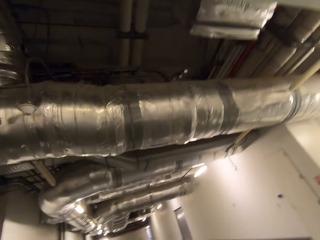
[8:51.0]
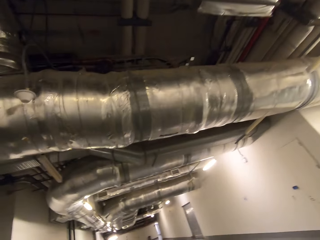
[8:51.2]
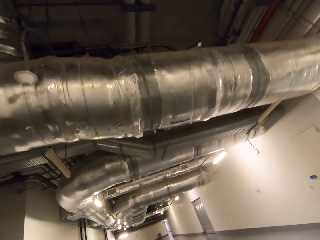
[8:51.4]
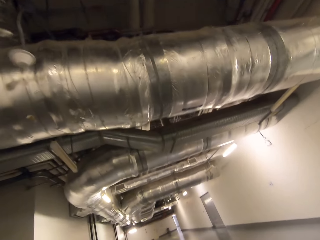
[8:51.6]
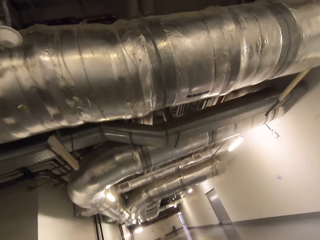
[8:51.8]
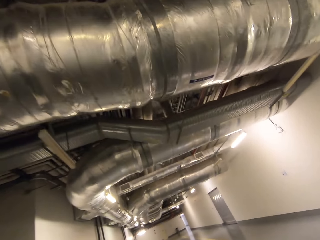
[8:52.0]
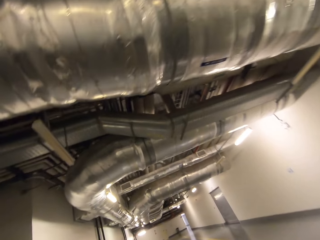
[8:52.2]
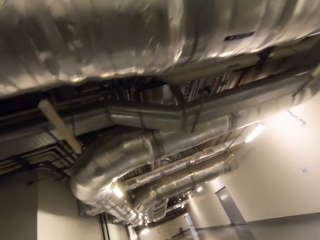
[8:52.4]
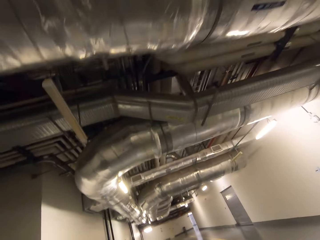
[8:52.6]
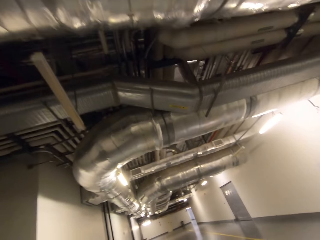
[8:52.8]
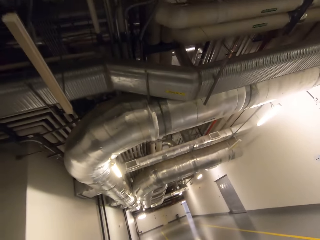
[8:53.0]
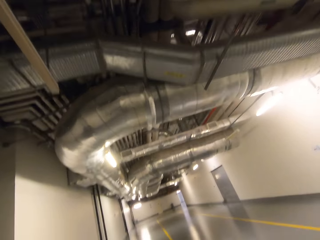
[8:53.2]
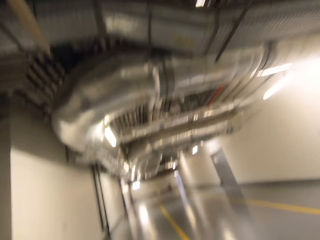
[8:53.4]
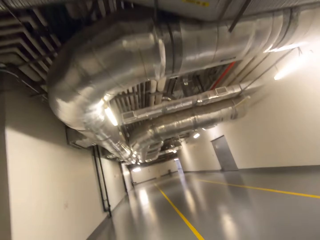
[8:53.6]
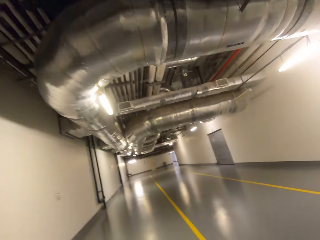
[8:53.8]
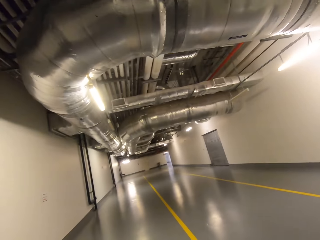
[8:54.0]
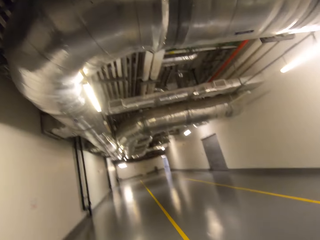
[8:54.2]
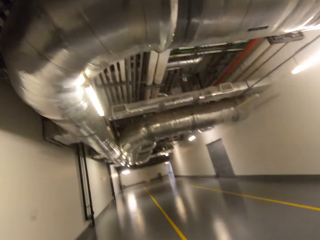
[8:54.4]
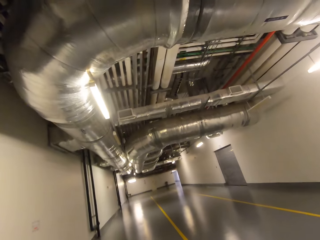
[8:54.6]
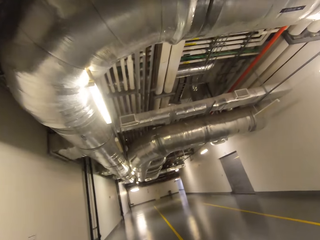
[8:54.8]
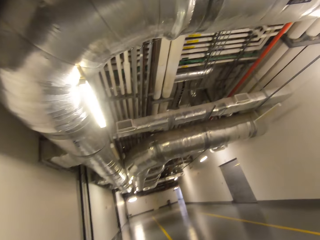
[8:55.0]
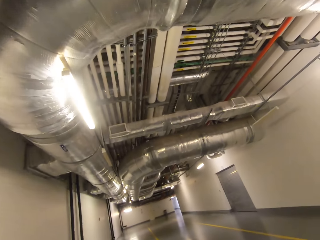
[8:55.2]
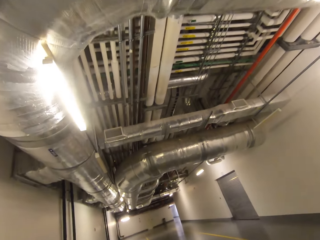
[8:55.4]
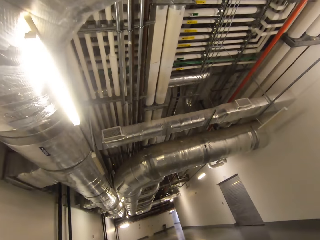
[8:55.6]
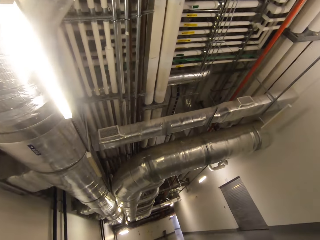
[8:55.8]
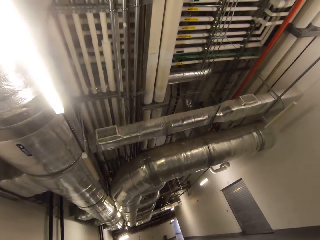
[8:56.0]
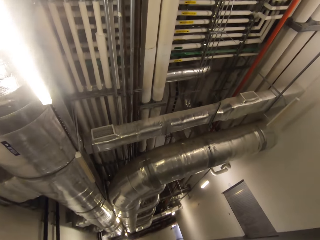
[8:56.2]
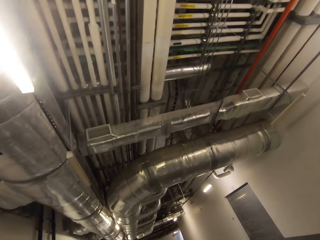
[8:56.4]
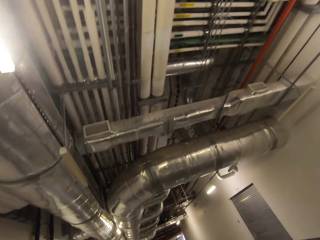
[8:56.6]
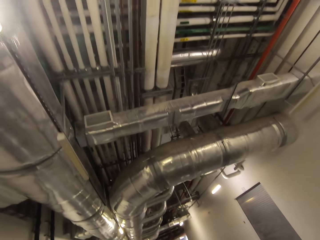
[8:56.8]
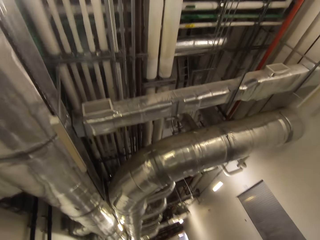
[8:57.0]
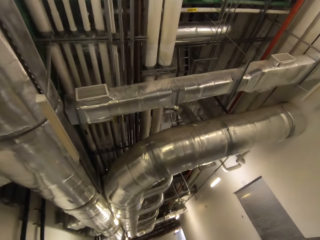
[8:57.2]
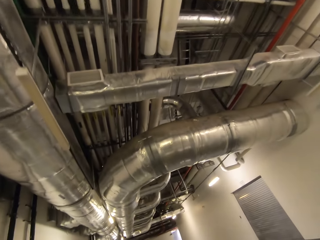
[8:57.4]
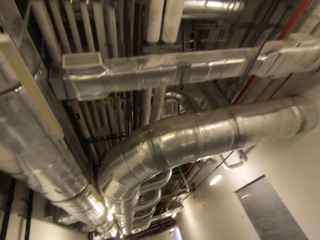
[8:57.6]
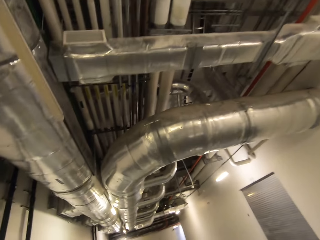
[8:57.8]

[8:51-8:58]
The camera wearer walks around.

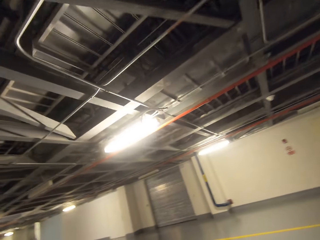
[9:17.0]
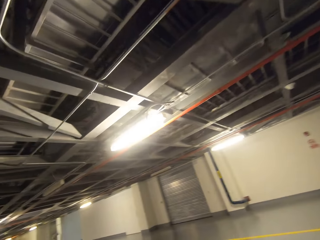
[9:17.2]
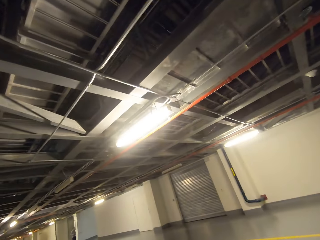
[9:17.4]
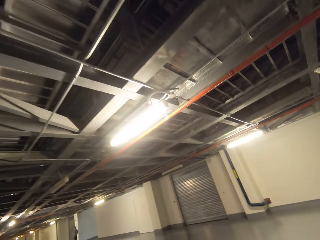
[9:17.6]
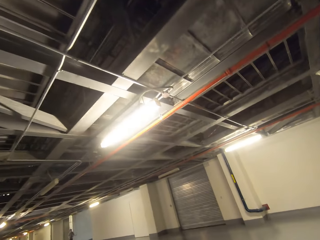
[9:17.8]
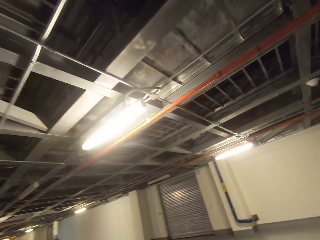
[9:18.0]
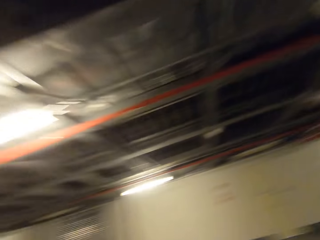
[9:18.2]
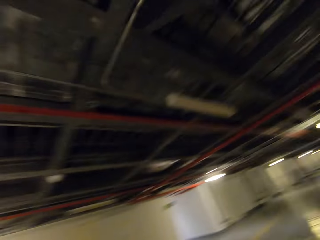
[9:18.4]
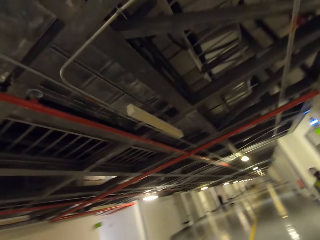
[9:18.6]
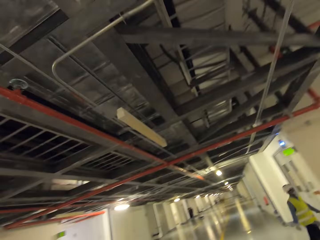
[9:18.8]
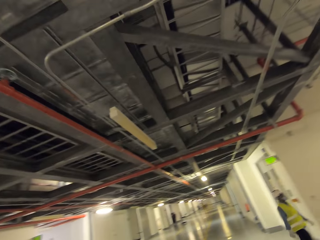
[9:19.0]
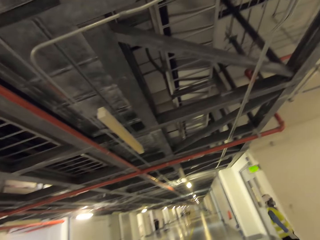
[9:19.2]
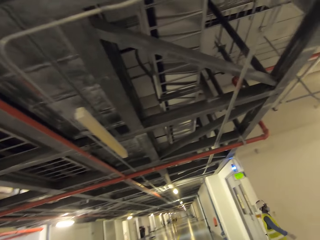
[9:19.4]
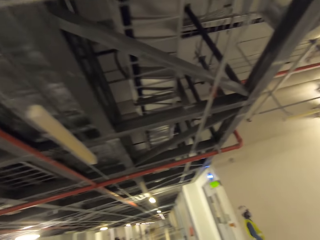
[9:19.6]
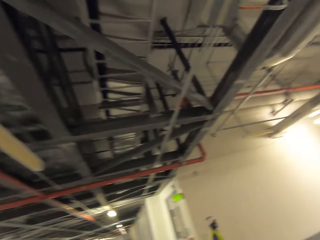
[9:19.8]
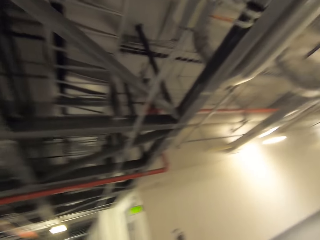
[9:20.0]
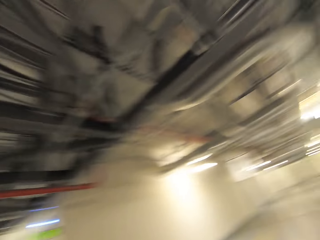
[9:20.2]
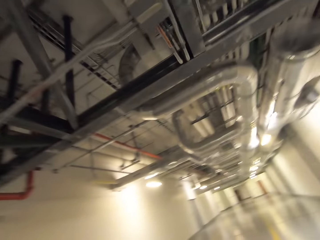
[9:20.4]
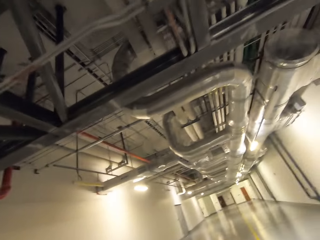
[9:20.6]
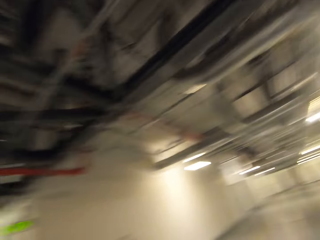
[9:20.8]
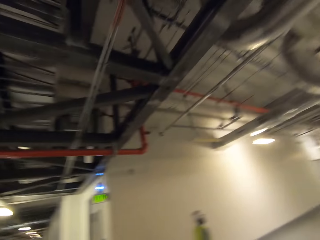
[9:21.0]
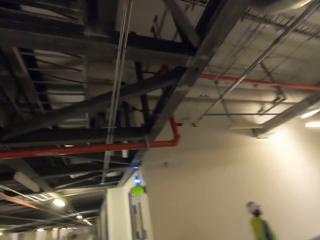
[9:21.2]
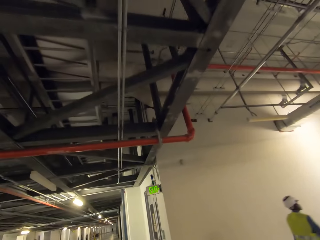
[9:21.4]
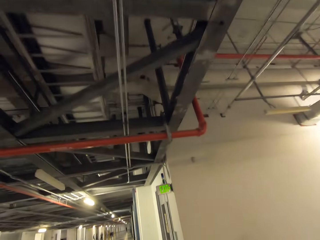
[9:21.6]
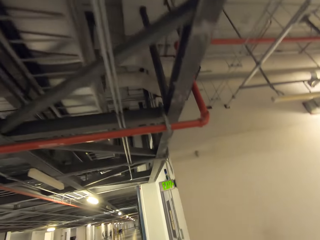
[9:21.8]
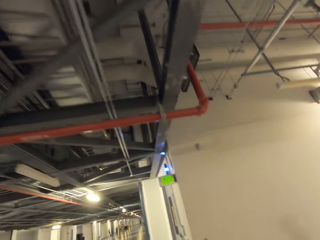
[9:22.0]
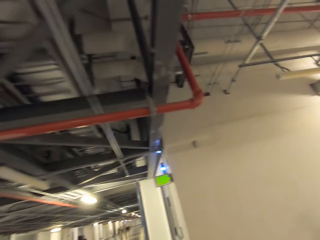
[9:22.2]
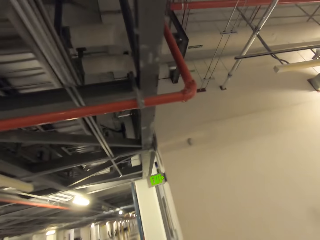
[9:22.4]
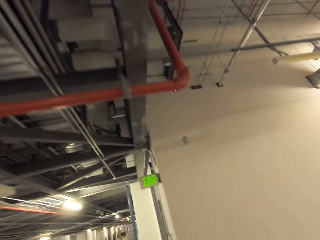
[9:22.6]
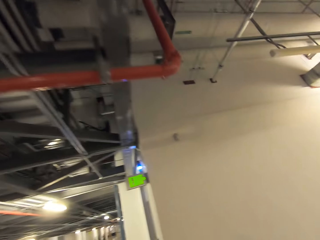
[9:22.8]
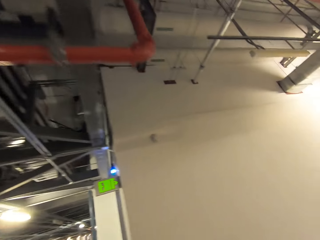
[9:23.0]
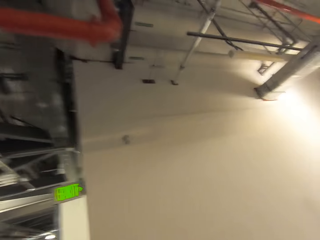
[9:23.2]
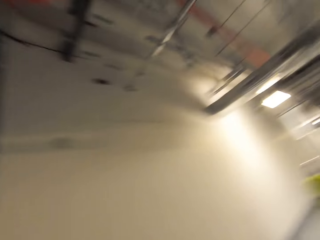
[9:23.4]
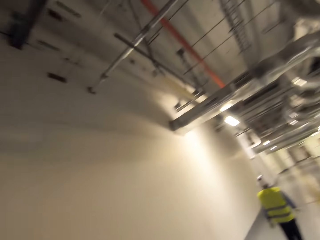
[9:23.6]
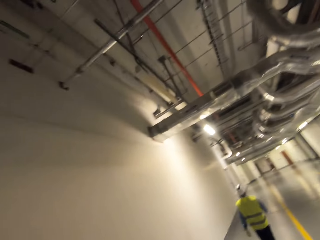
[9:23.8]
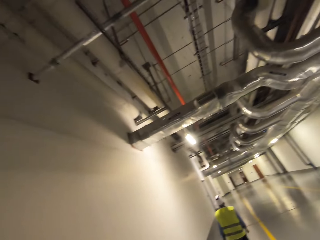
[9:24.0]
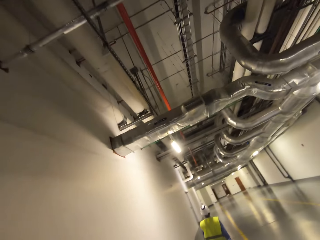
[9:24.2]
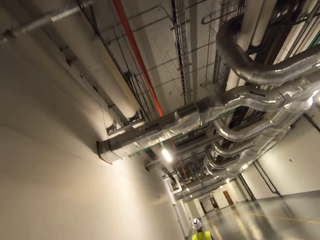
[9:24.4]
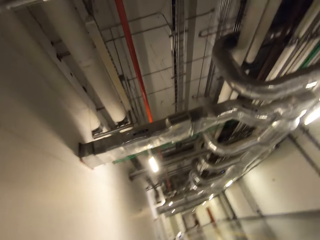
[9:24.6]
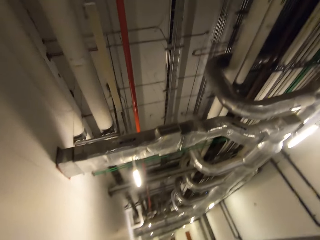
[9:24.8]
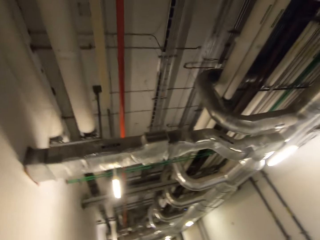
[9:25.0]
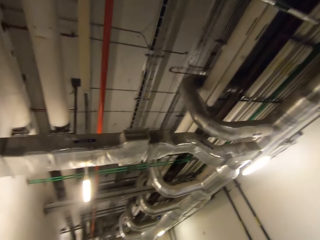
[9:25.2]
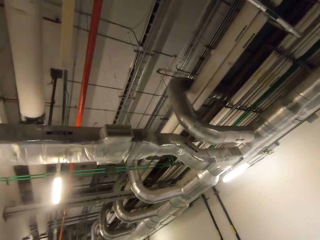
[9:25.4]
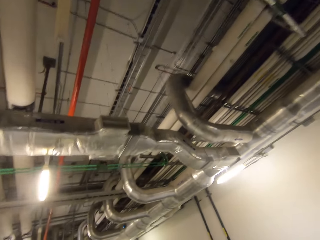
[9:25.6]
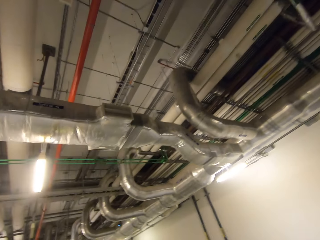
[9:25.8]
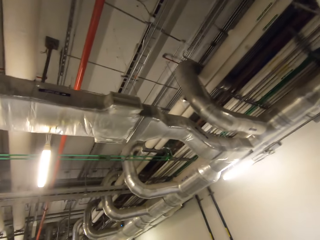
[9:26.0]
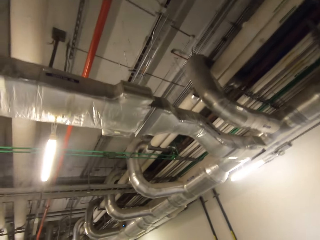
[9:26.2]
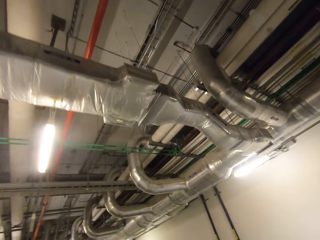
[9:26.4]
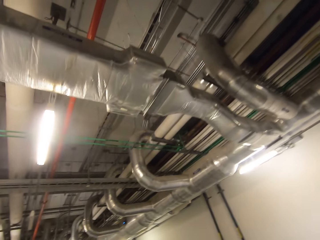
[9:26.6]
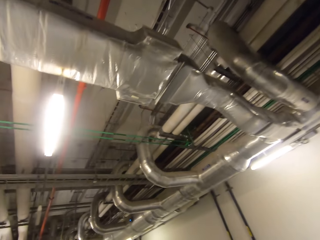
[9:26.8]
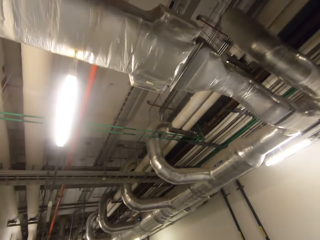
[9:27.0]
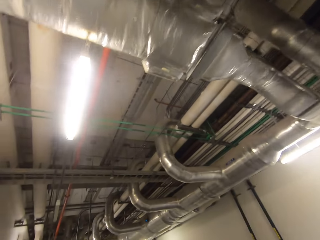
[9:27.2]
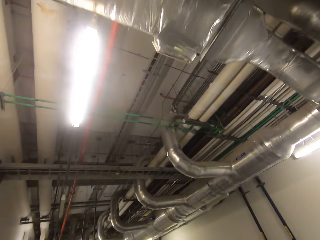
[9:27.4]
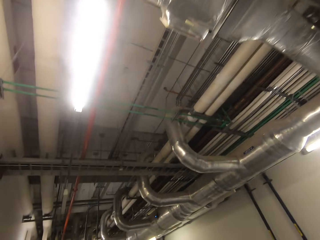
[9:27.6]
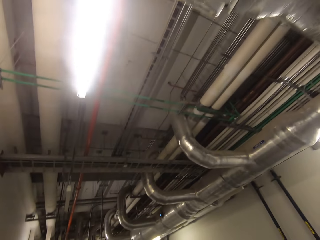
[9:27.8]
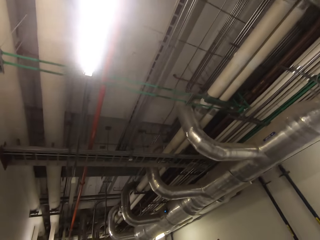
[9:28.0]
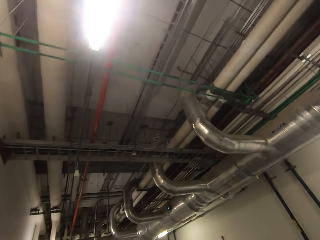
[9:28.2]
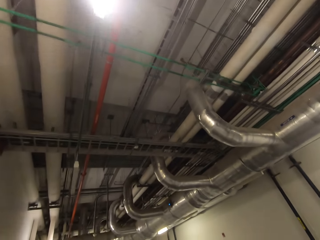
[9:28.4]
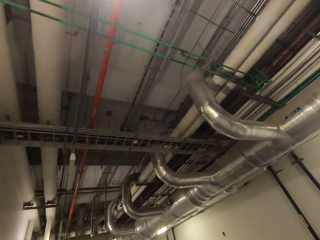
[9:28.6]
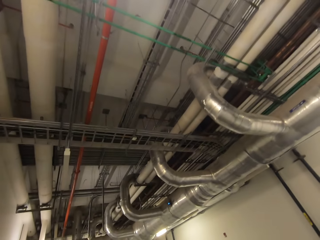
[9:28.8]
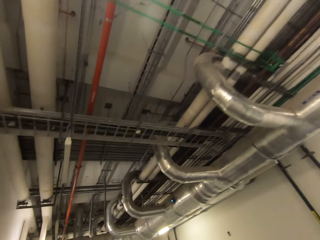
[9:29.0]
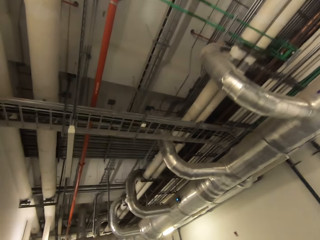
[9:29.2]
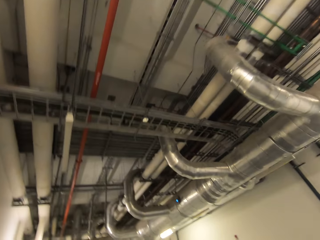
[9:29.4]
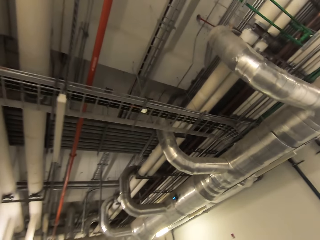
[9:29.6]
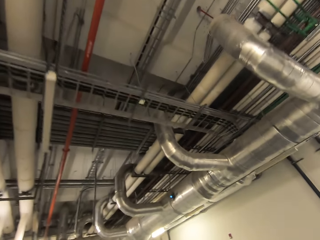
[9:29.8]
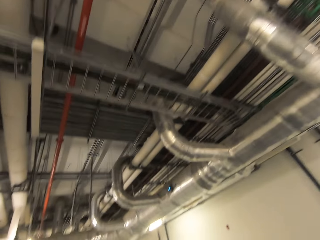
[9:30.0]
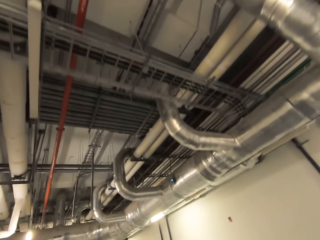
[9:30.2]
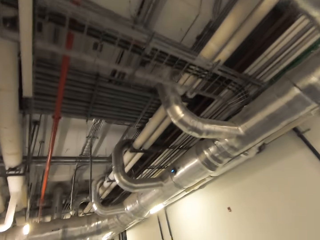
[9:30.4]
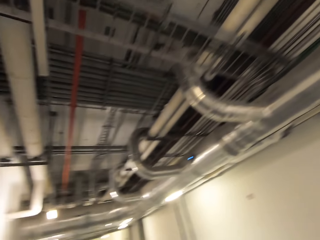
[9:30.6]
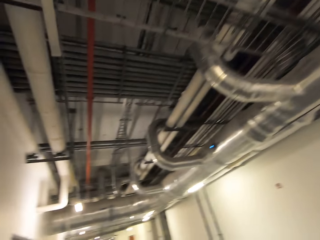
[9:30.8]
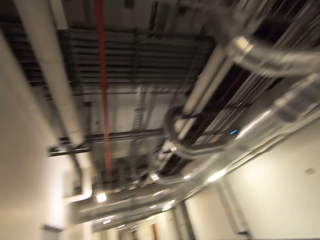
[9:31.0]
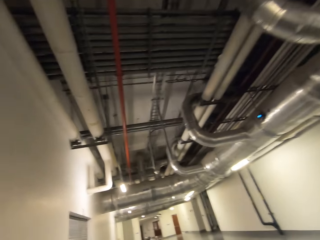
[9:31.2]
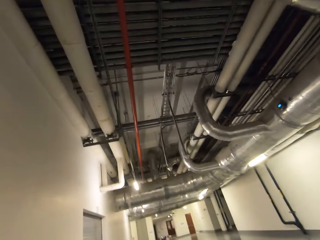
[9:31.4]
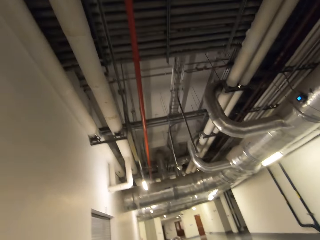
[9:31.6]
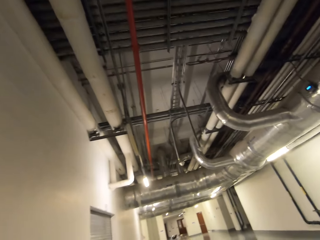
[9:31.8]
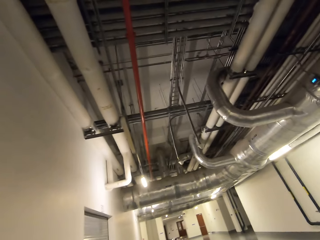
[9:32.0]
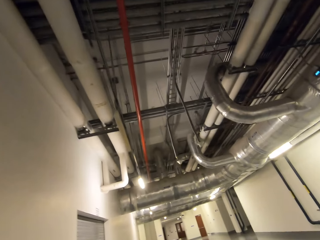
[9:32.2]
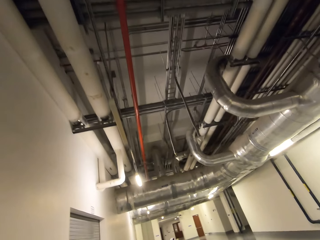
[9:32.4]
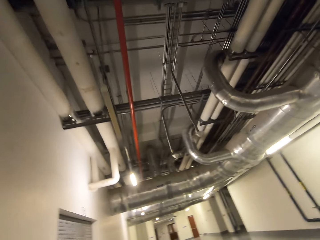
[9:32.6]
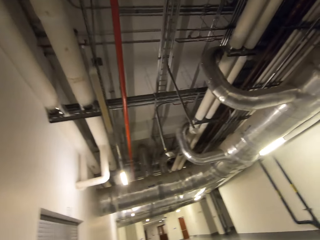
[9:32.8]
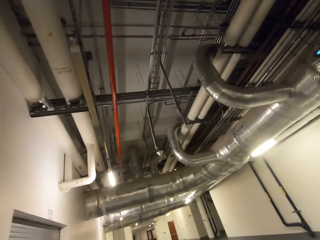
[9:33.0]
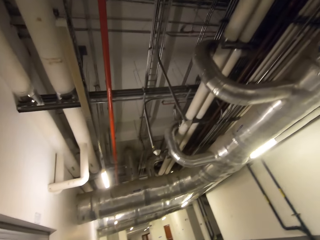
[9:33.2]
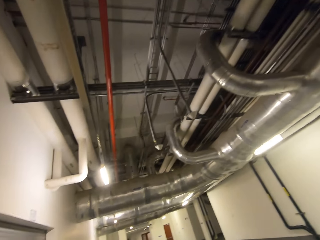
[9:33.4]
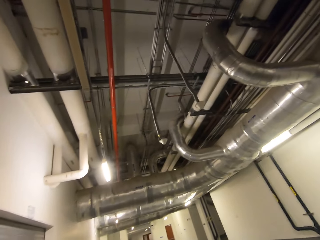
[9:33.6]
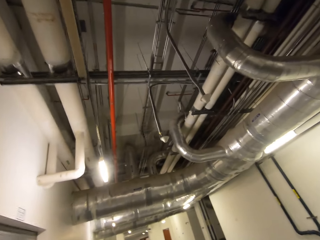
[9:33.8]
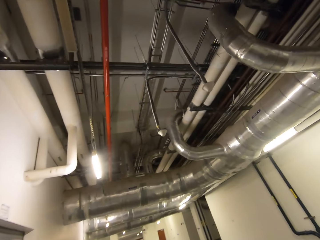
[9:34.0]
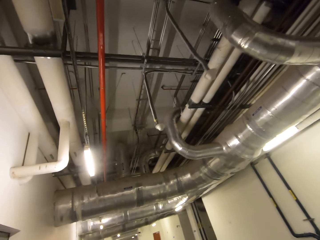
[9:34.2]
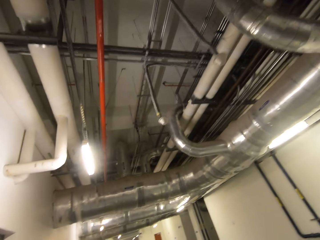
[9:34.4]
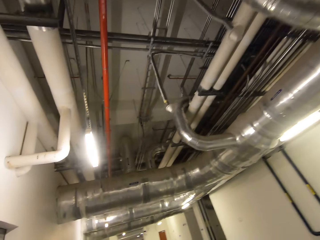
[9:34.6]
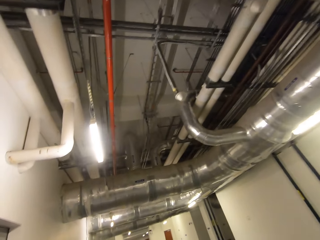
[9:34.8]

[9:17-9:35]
The camera wearer walks around. A man walks around the whole way. The camera wearer walks around the whole way.
